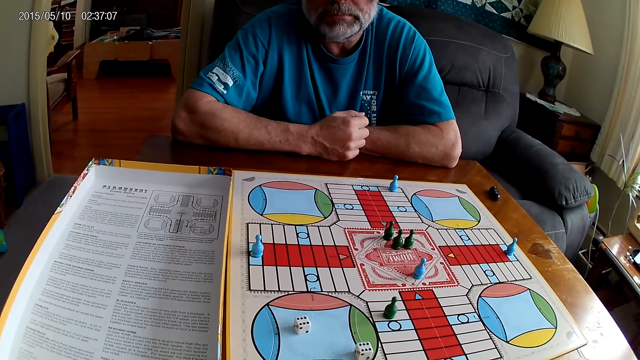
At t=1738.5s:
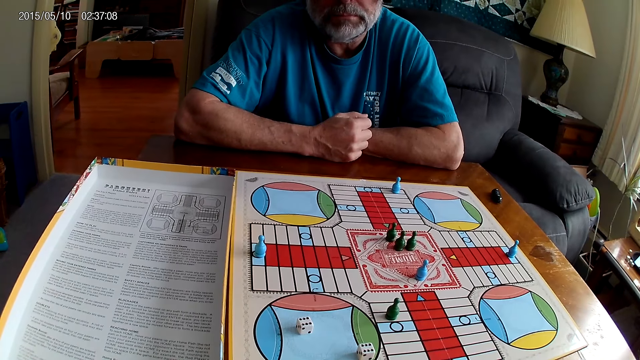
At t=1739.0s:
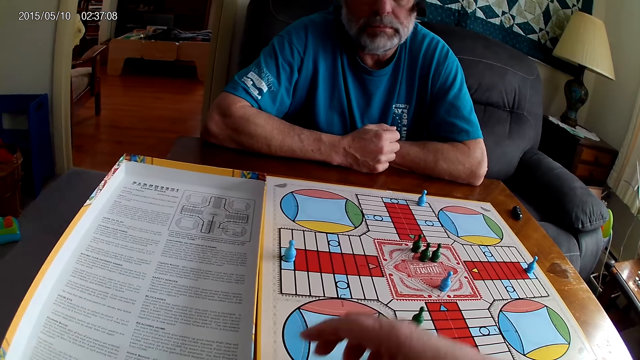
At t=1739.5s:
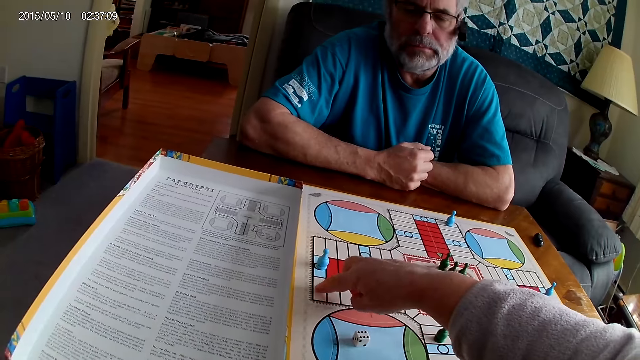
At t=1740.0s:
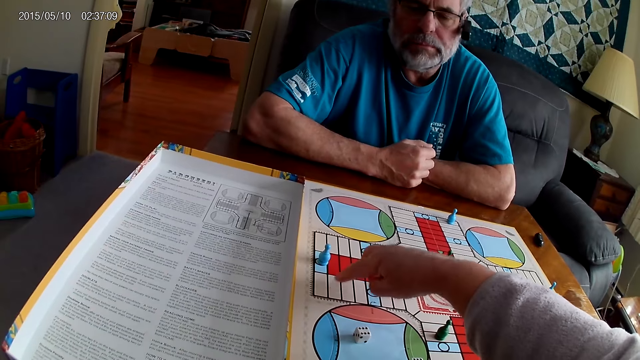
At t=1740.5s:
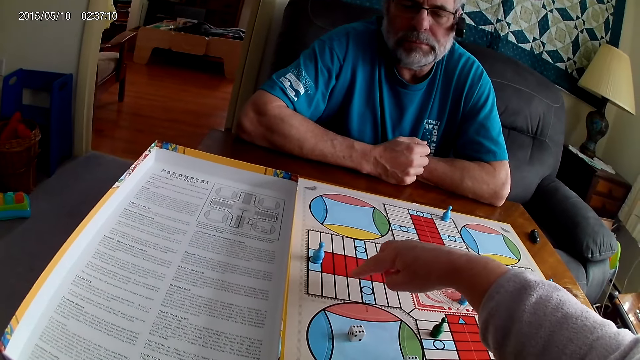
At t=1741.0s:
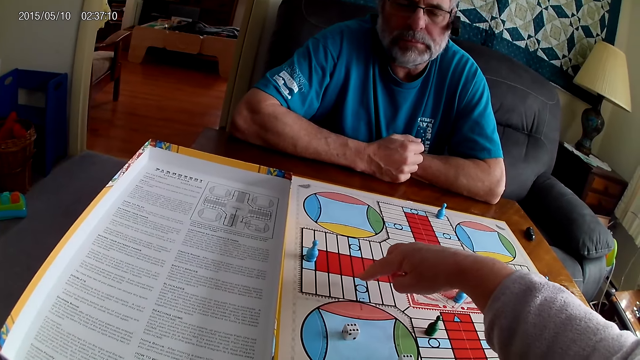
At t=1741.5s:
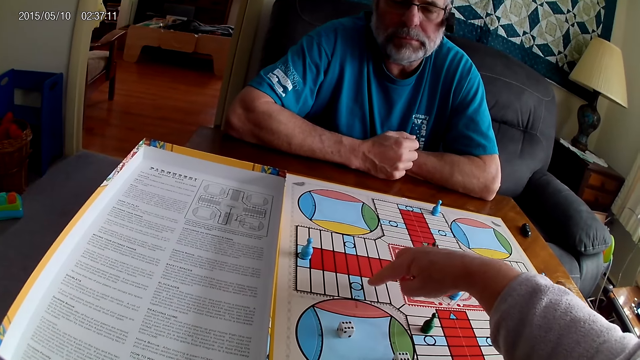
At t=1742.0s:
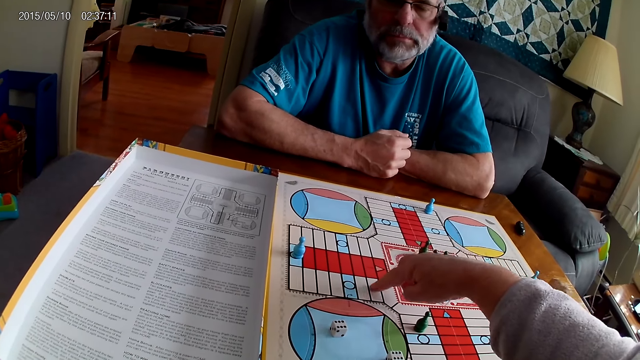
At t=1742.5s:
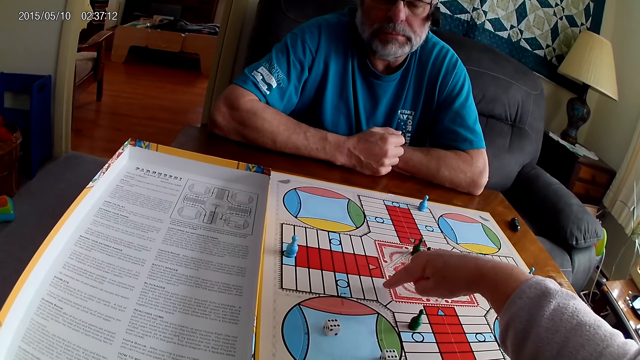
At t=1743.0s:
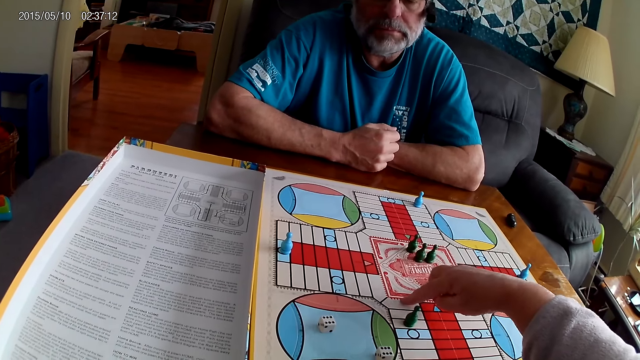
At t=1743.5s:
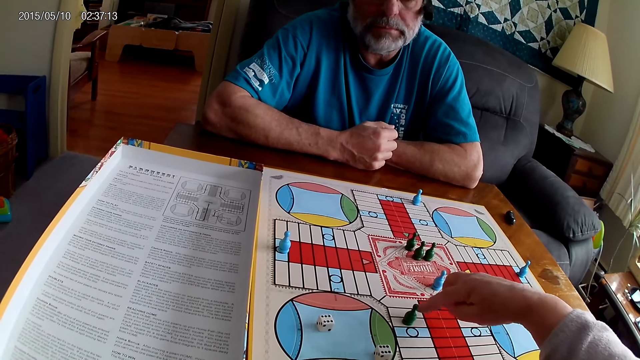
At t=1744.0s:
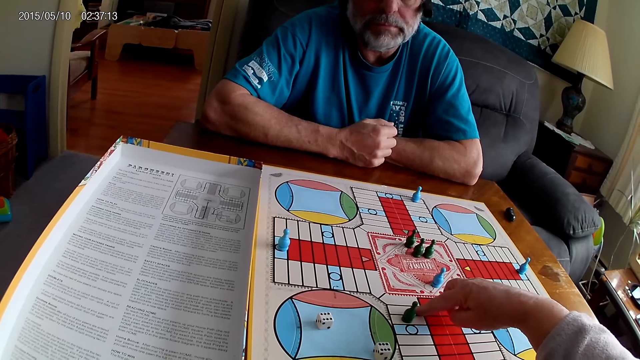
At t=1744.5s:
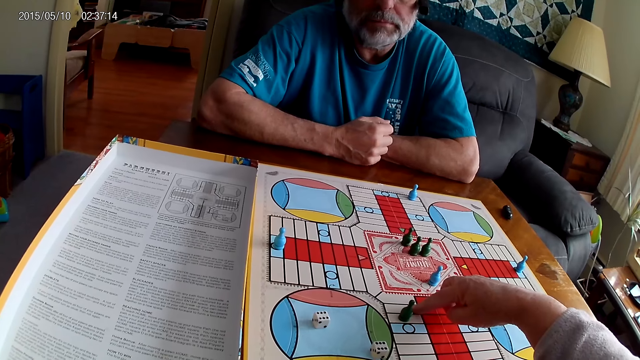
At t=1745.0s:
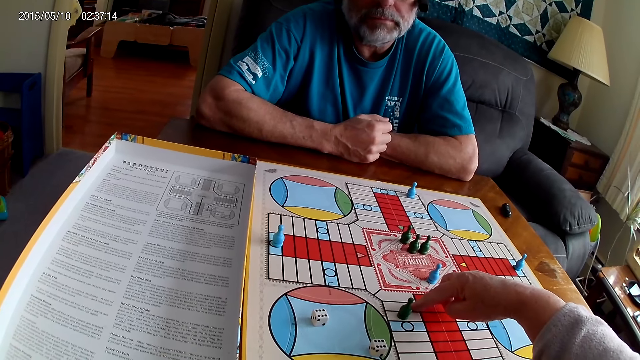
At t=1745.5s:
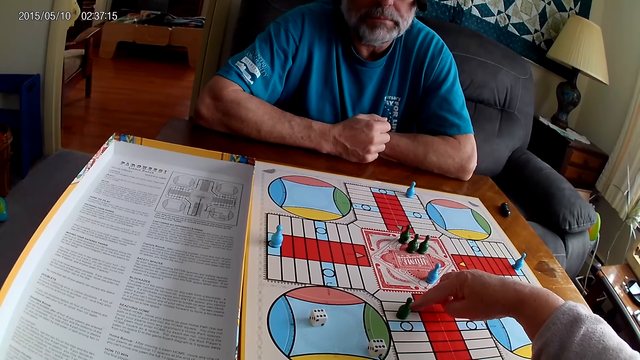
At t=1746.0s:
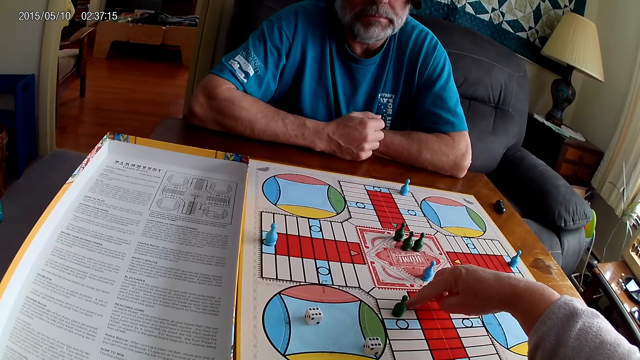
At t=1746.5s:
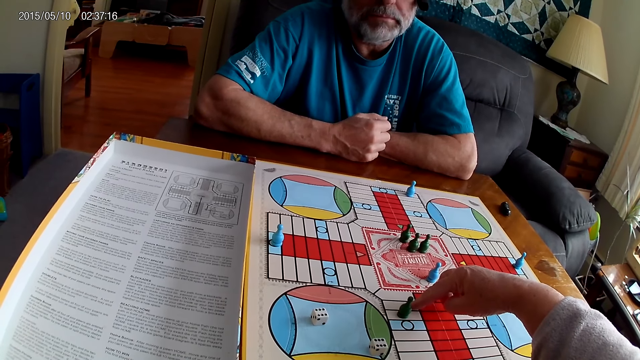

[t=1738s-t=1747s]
The camera wearer counts cell spaces on the Ludo board.

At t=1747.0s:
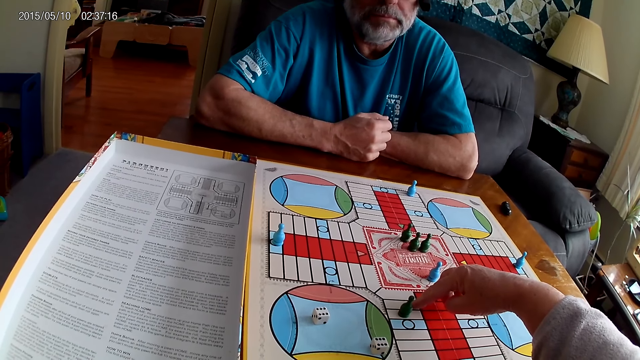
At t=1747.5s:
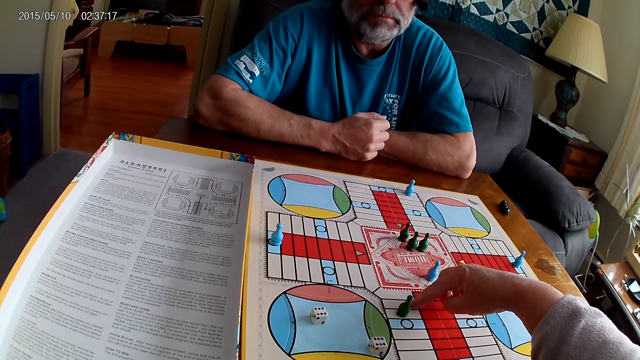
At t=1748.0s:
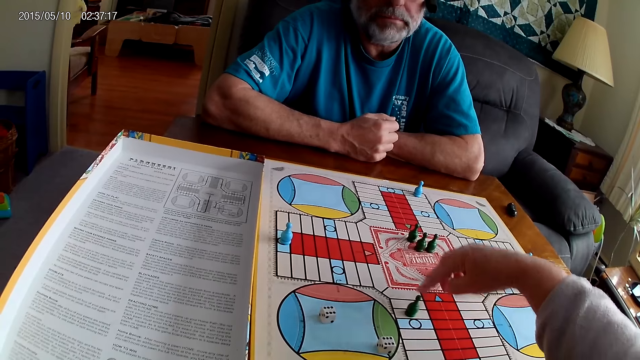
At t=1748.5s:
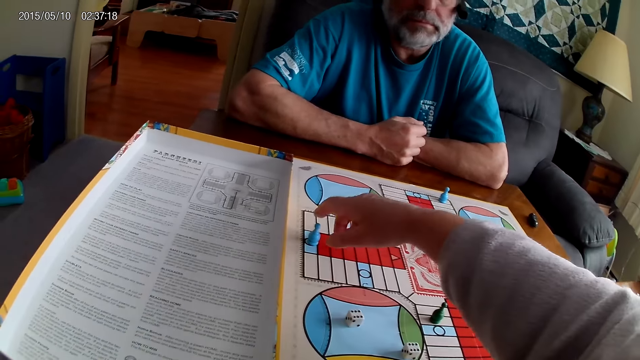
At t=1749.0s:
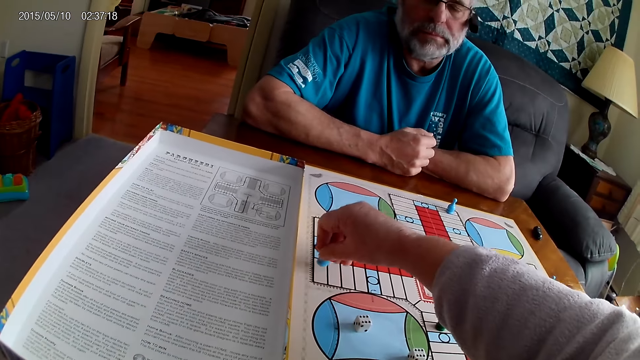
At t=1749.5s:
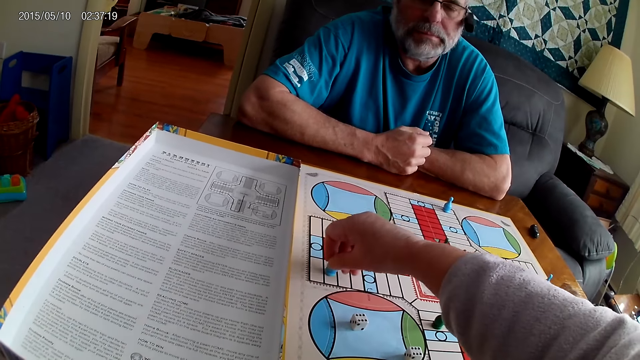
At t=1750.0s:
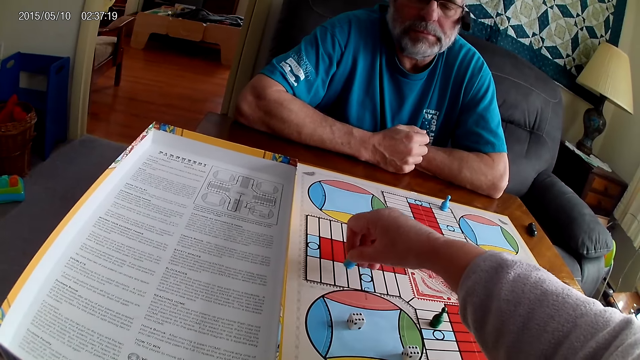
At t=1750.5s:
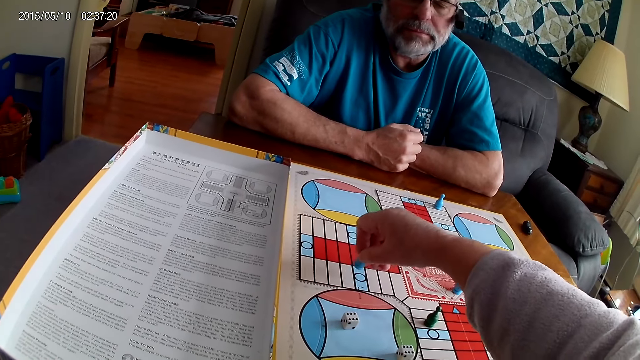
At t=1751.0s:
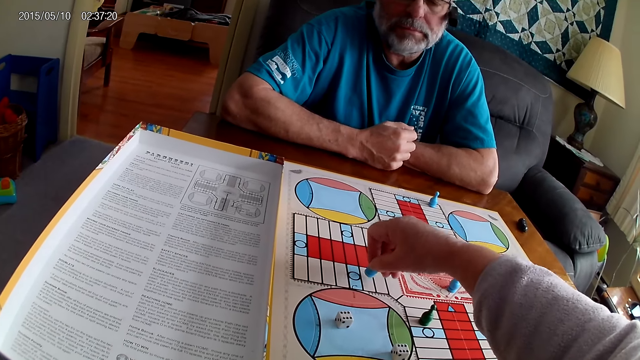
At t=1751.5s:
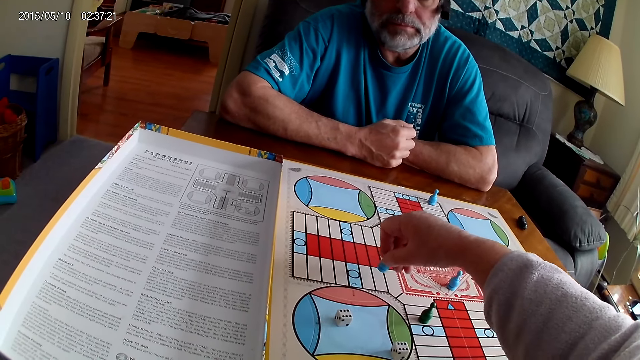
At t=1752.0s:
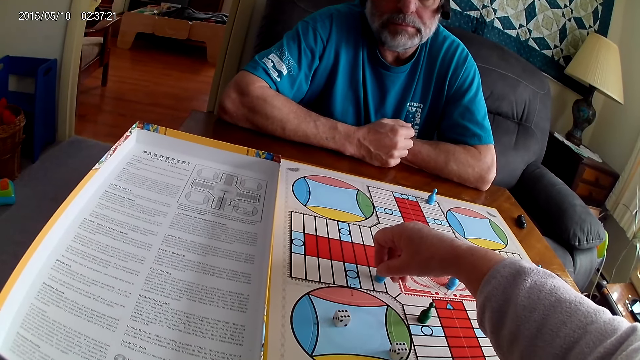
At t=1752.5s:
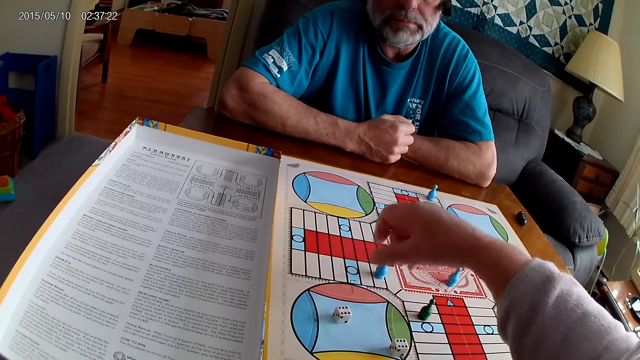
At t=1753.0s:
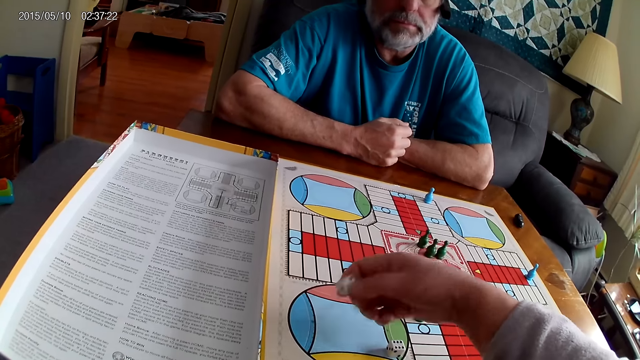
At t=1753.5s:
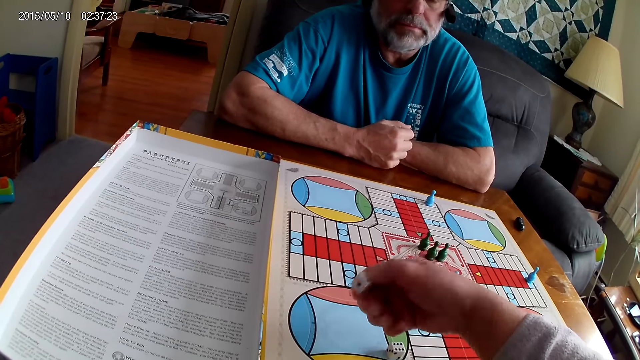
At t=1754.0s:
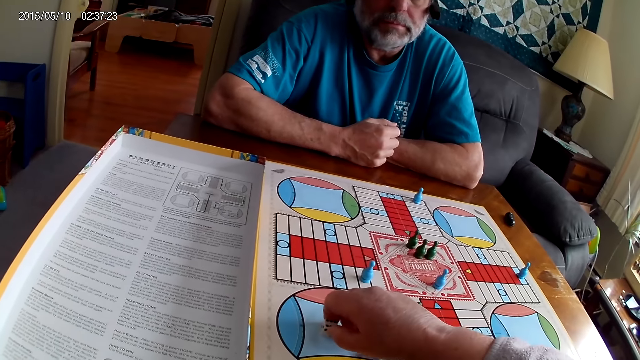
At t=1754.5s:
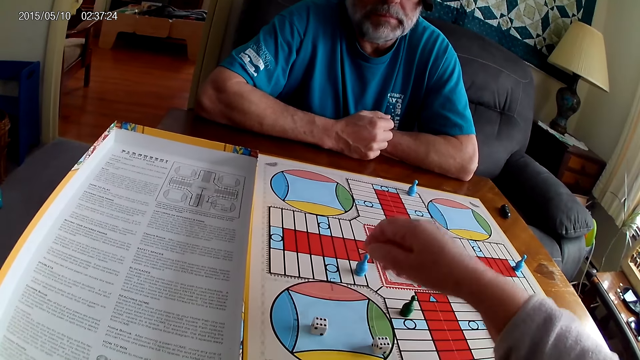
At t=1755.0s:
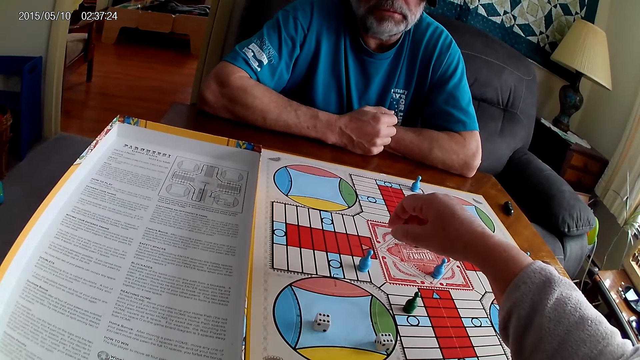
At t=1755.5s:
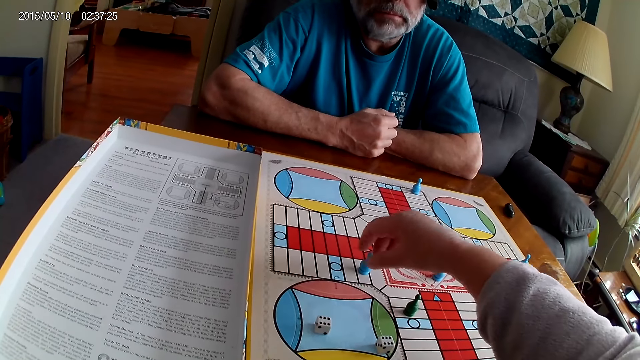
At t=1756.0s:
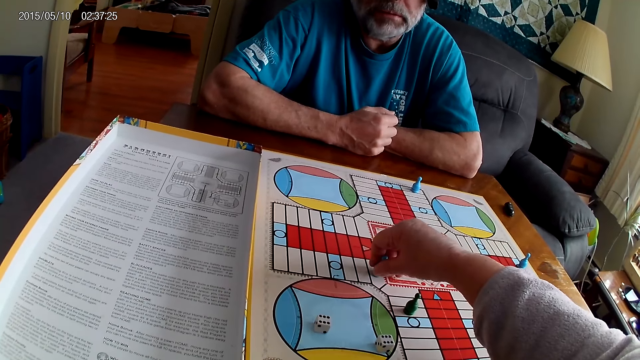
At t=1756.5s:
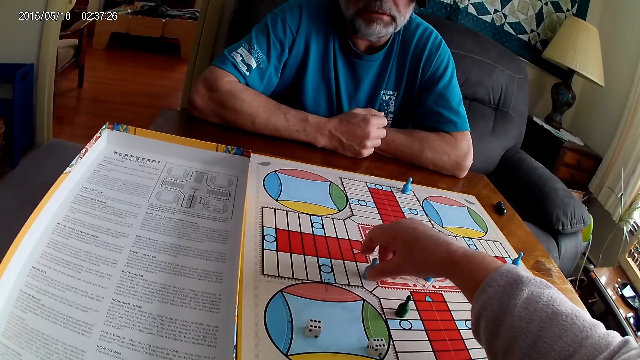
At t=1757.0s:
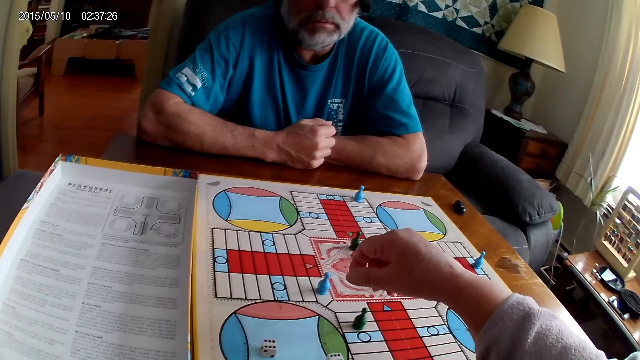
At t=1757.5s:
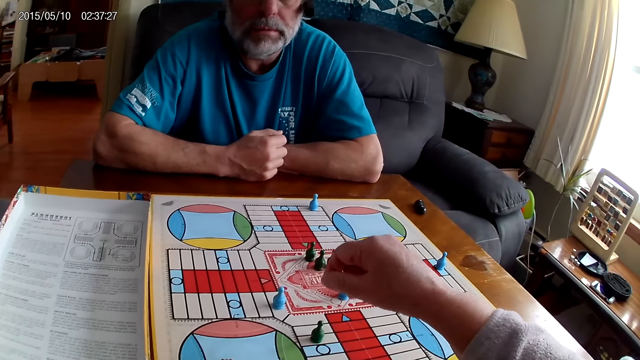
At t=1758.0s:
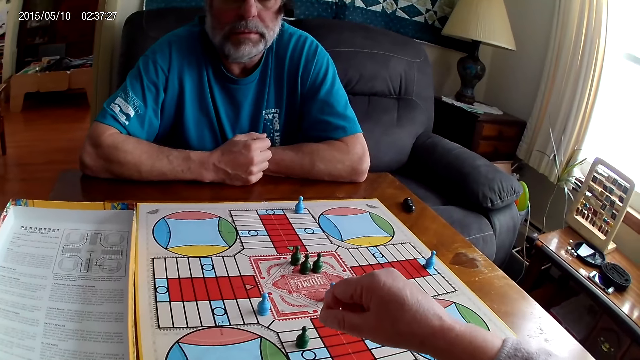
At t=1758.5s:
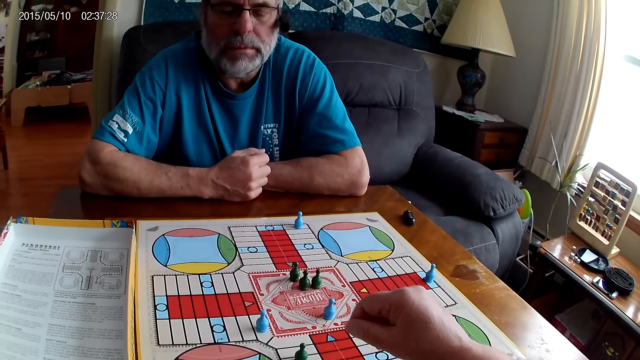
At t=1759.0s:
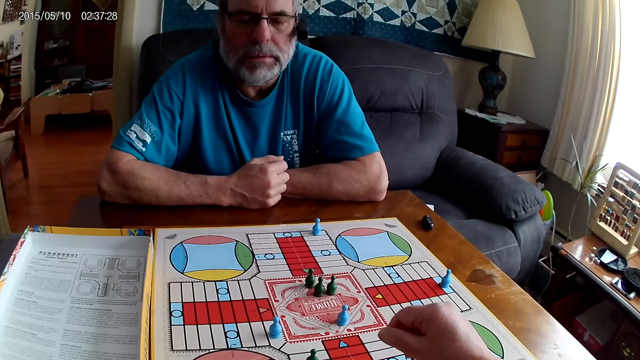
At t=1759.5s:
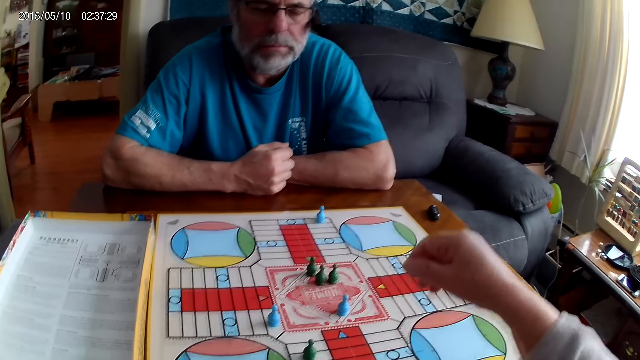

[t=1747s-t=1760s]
The camera wearer moves the blue pawn through 7 cells on the Ludo board with his right hand. He picks a dice from the Ludo board with his right hand and drops the dice on the Ludo board with his right hand. He moves the blue pawn through a cell on the Ludo board. A man talks. The camera wearer stares at the board game.
